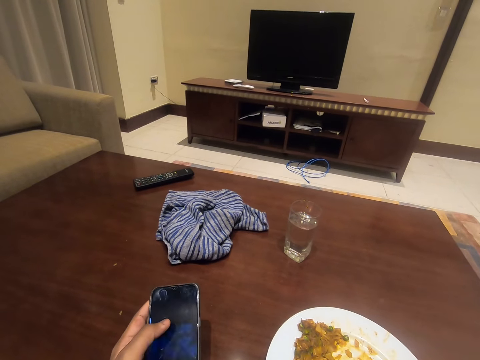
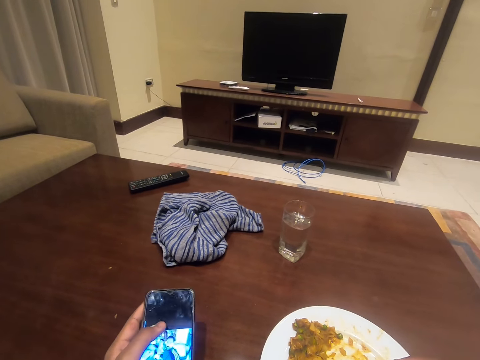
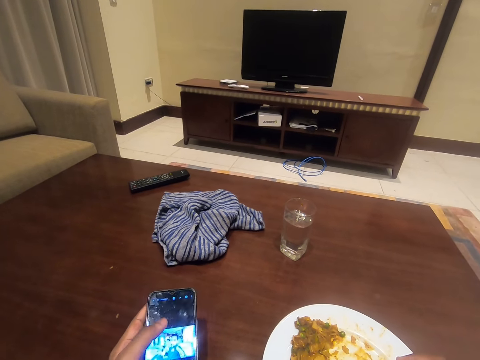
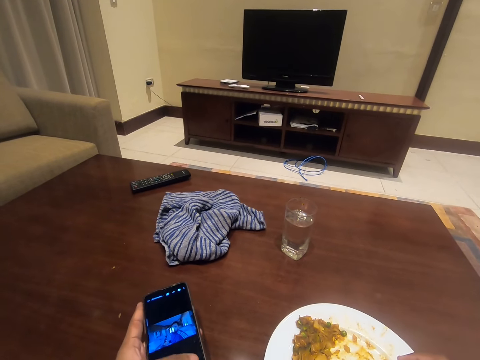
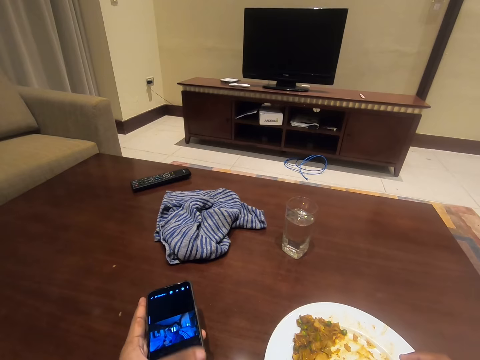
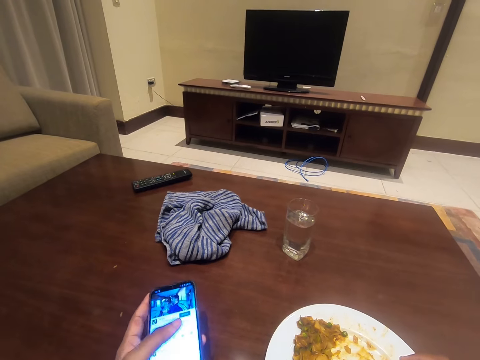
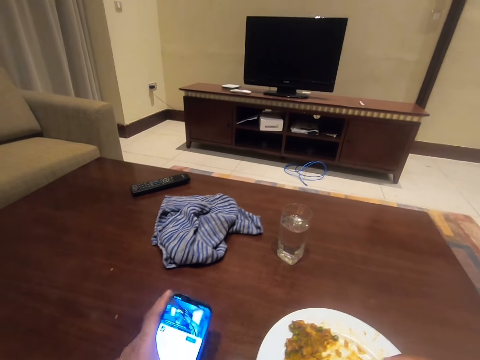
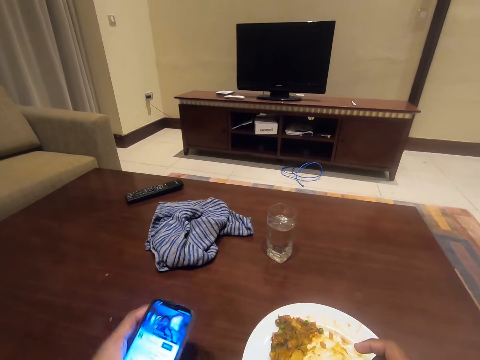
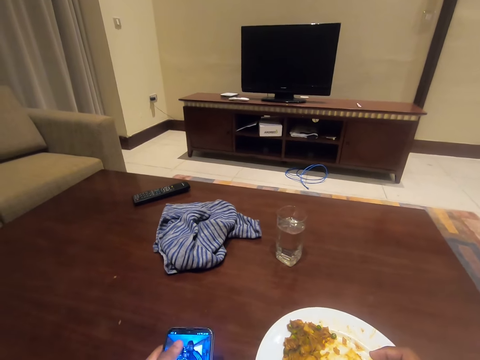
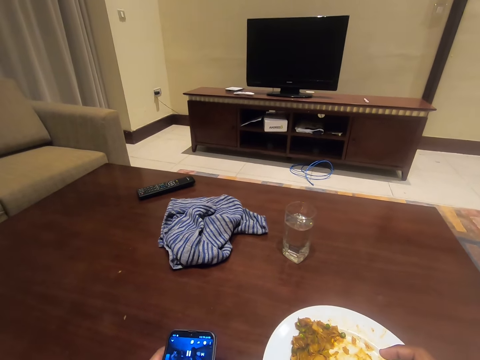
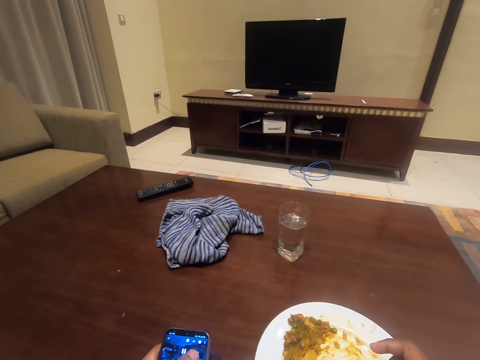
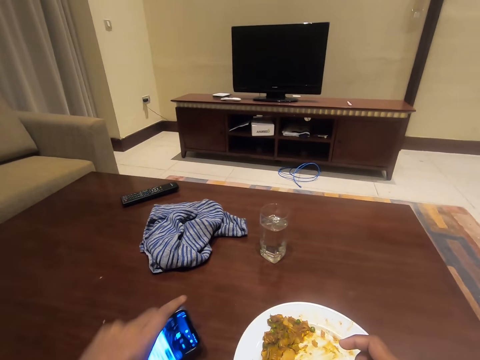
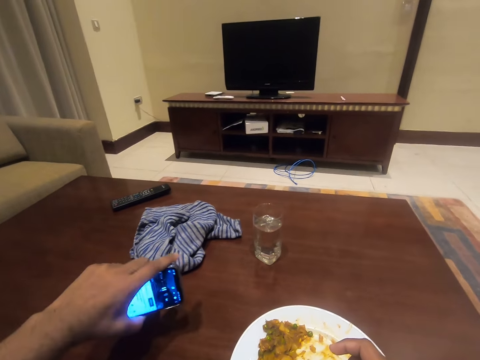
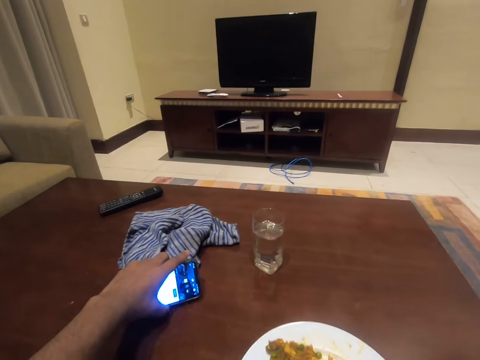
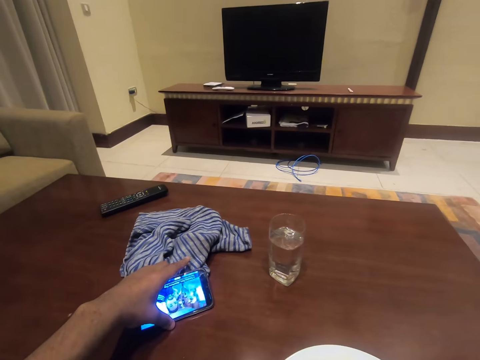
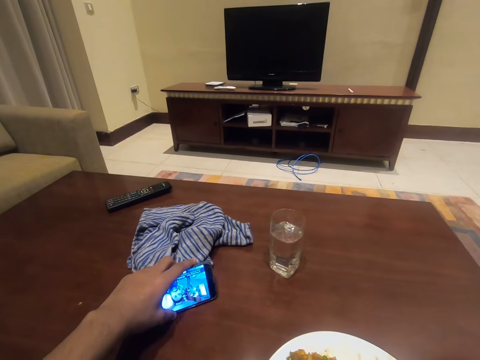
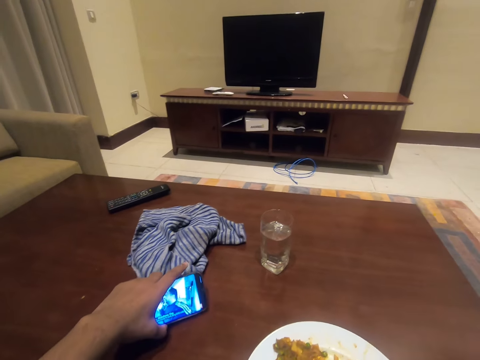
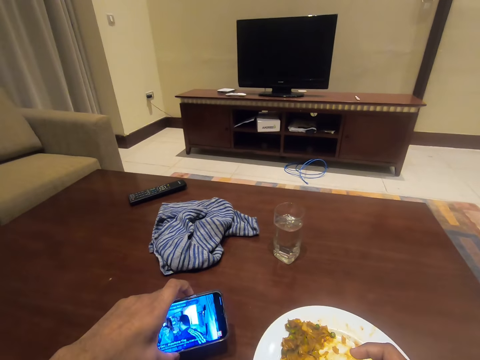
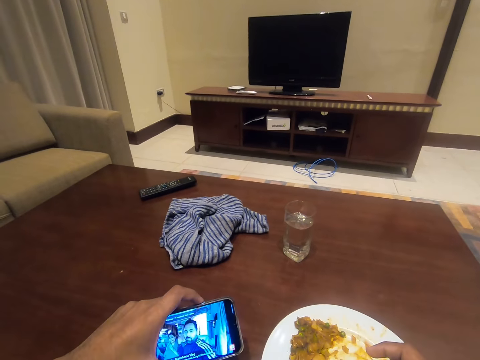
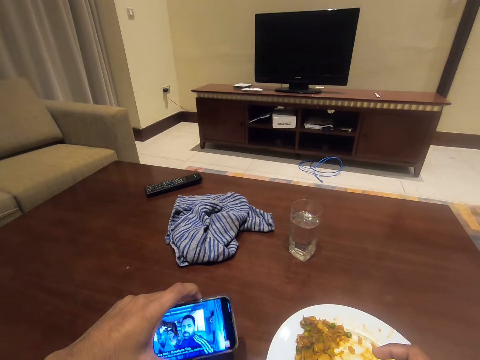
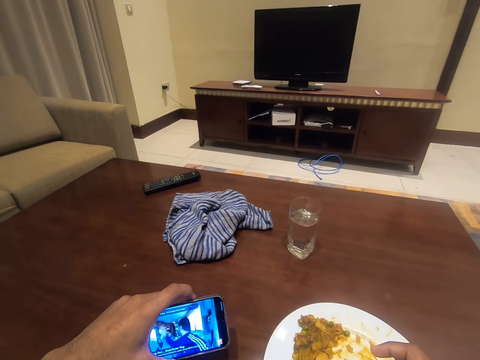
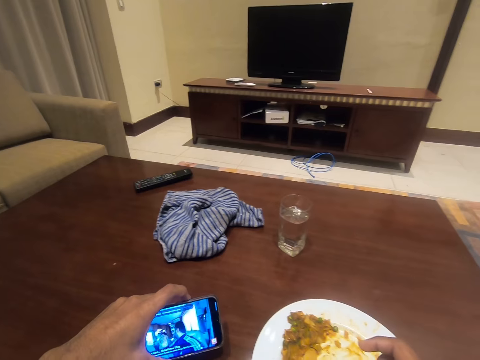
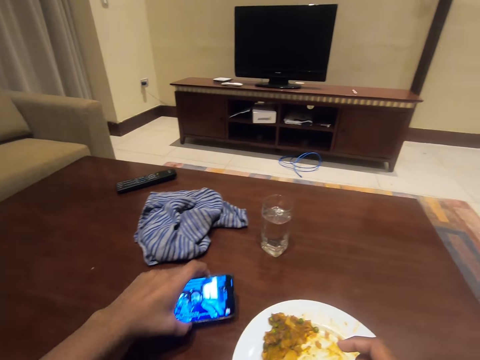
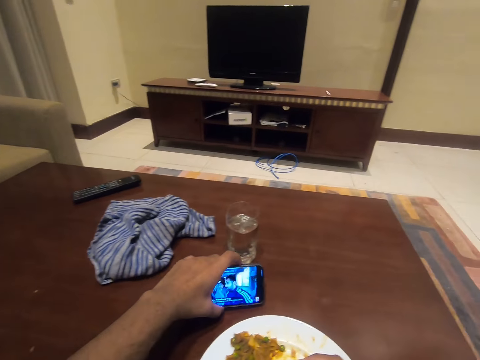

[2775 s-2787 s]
The camera wearer shakes a mobile phone. They put the mobile phone on the table. They move the mobile phone on the table.

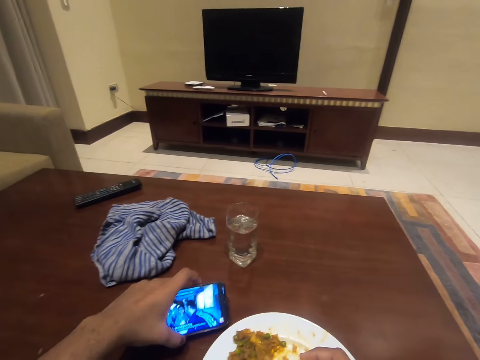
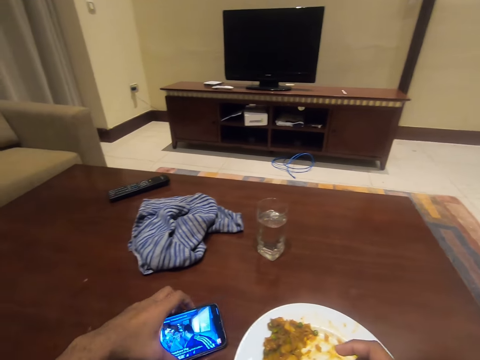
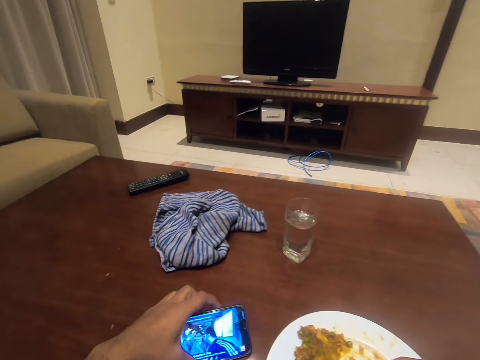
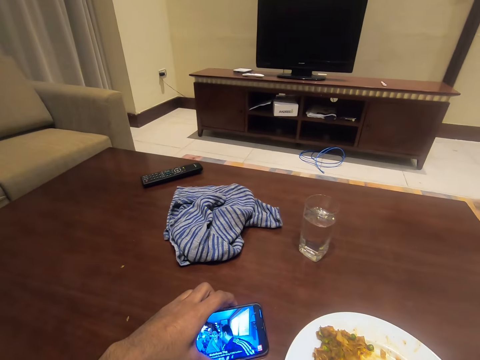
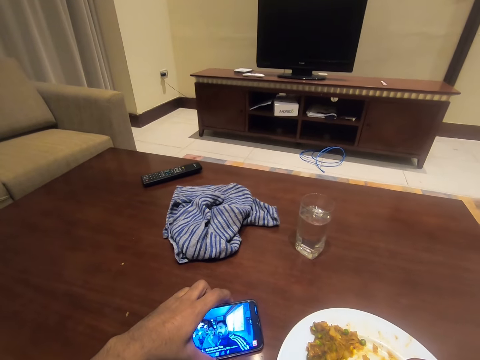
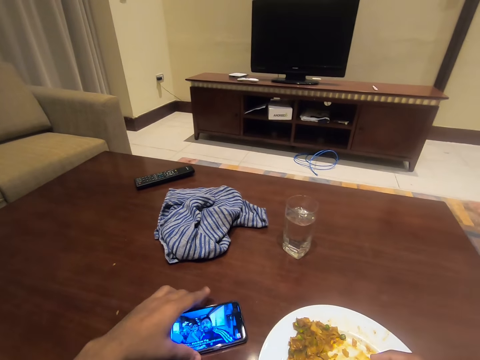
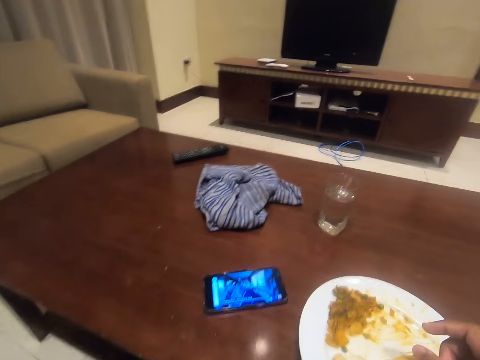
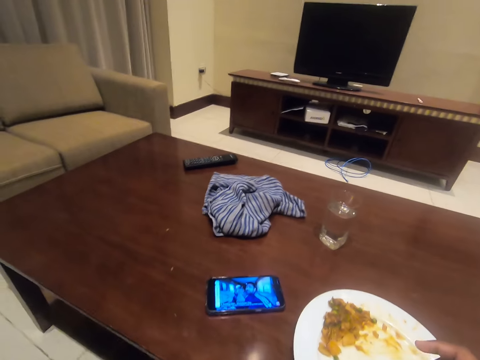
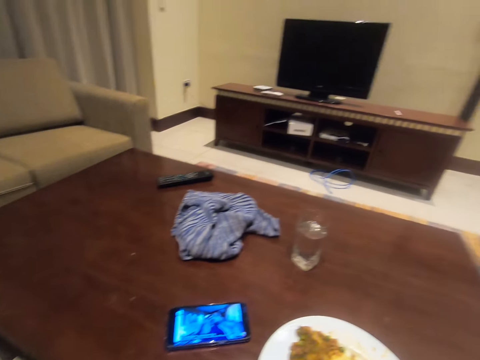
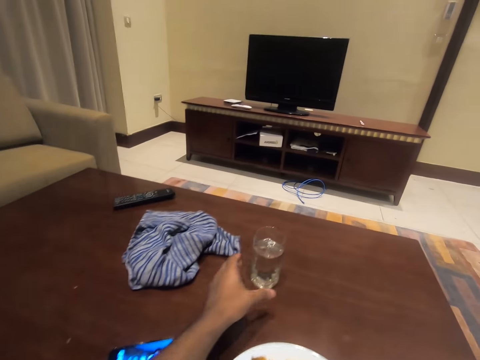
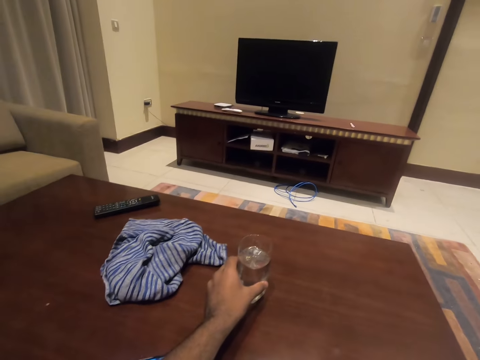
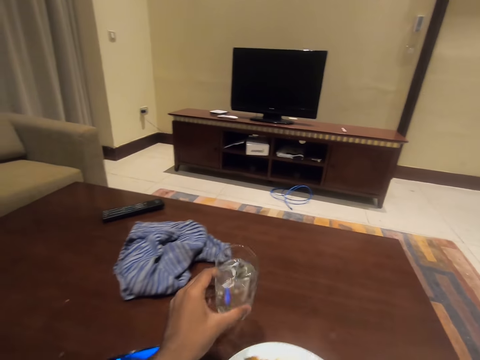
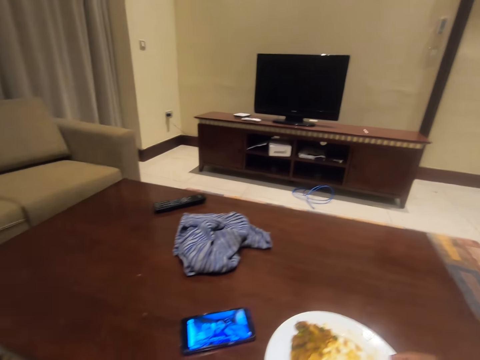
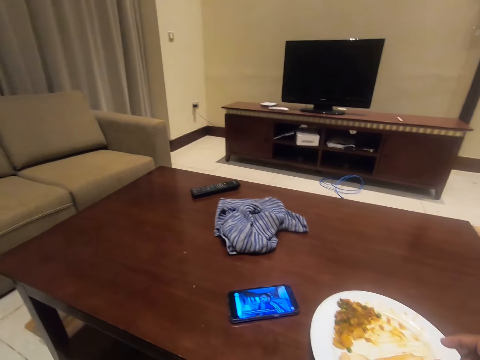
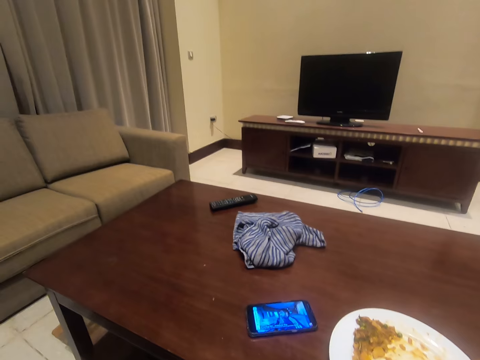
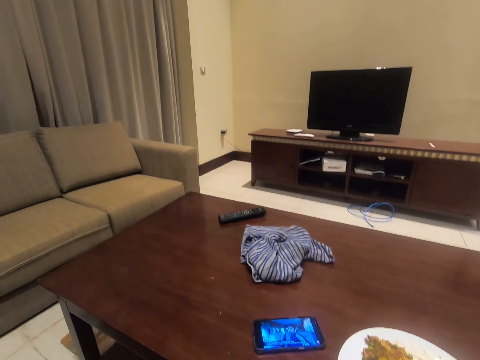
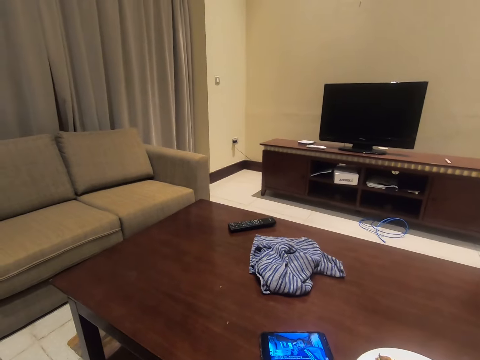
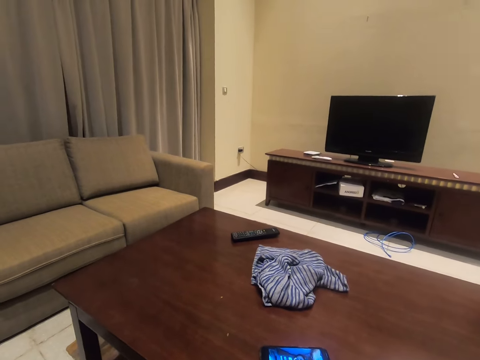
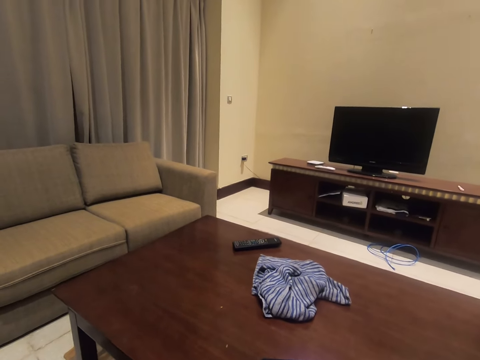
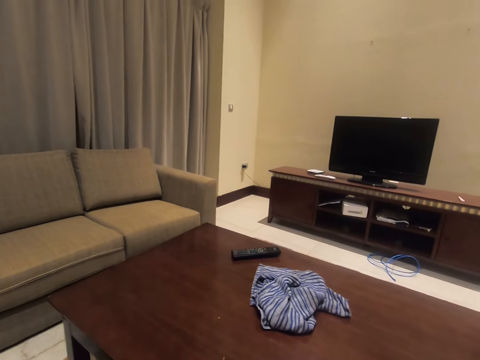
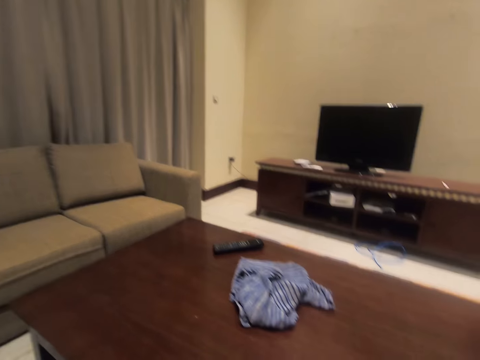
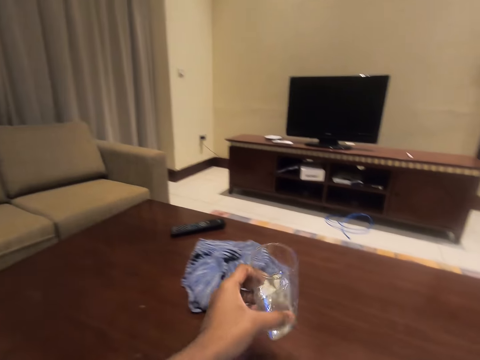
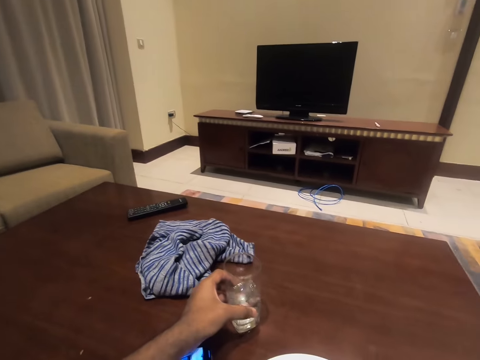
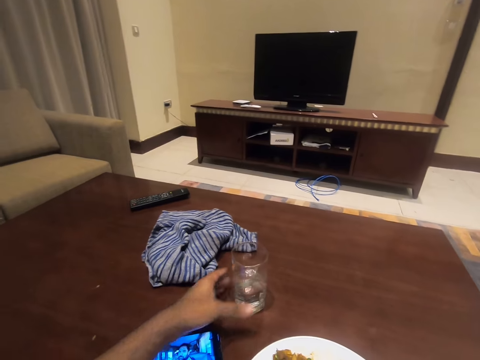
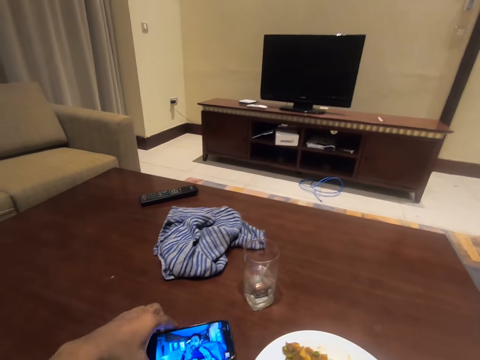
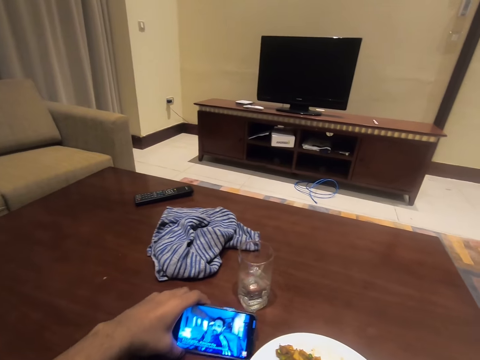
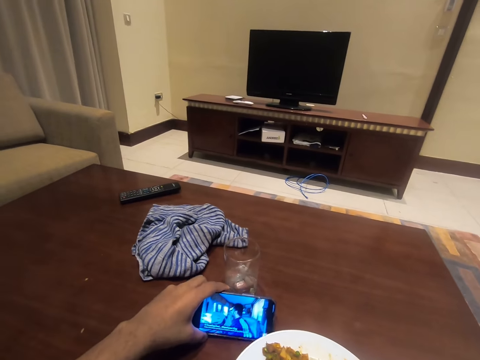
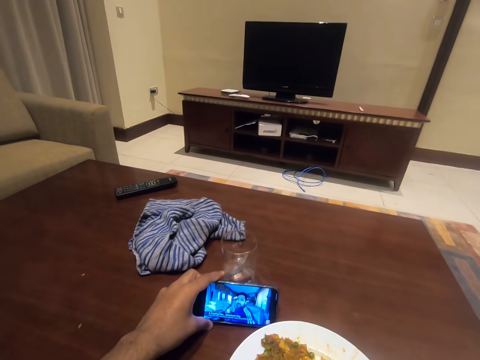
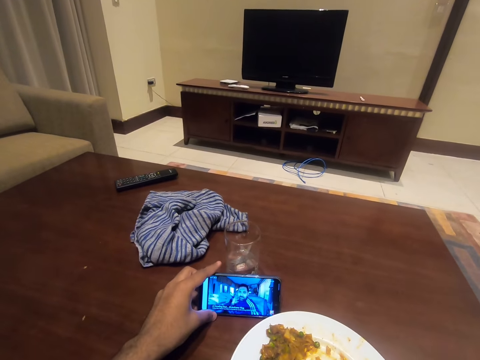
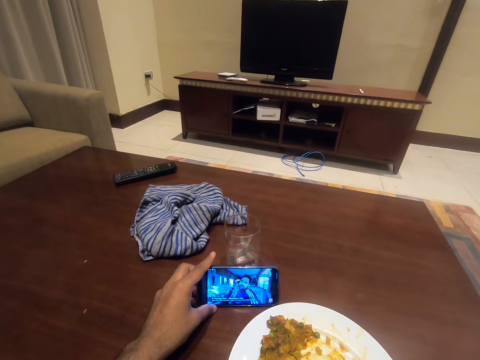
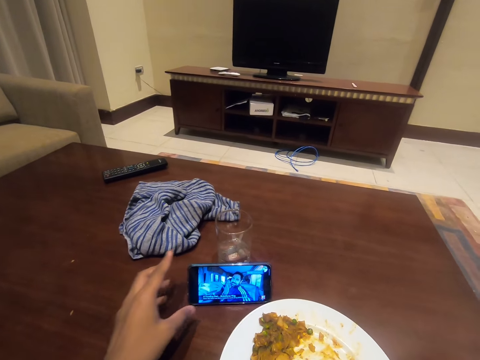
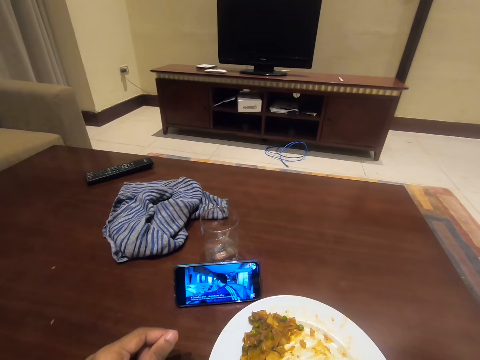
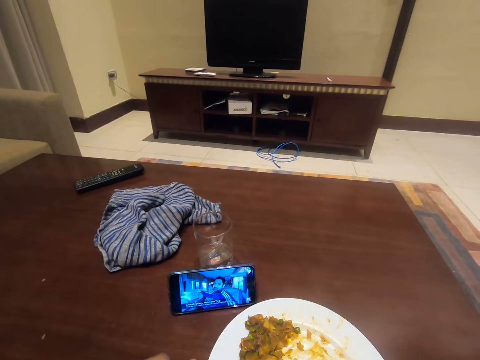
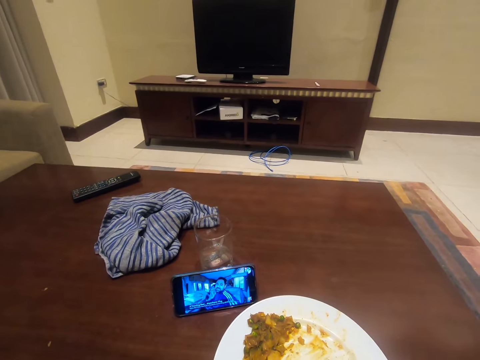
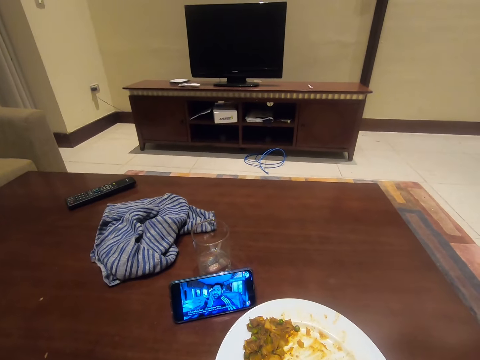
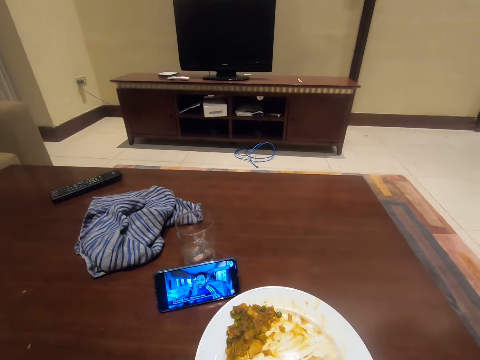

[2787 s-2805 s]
The camera wearer puts a mobile phone on the table. He looks around. He picks a cup or glass of water from the table with his left hand. He drinks water. He drops the cup of water on the table with his left hand. He positions the phone on the table with his left hand. He leans the phone against the glass. He looks around.
